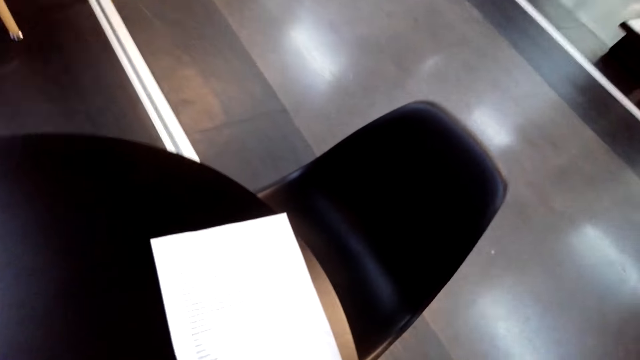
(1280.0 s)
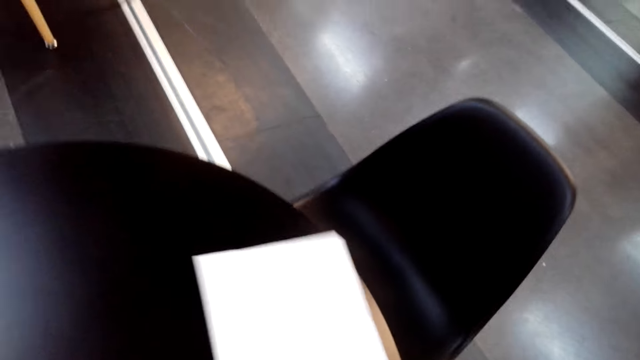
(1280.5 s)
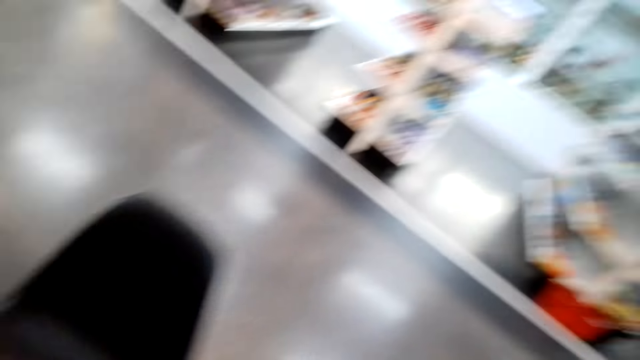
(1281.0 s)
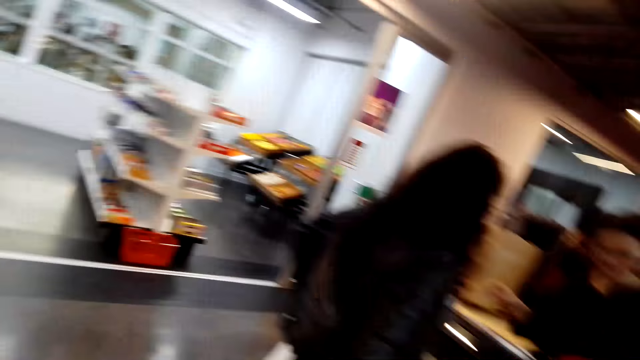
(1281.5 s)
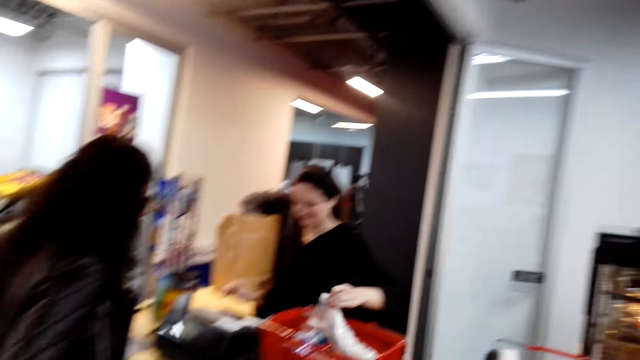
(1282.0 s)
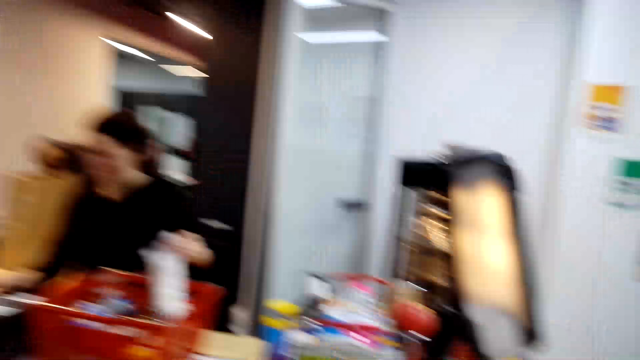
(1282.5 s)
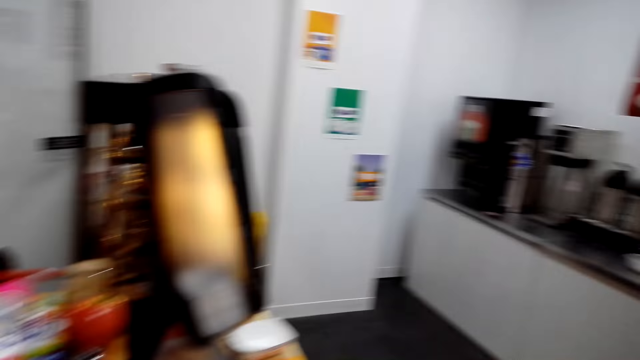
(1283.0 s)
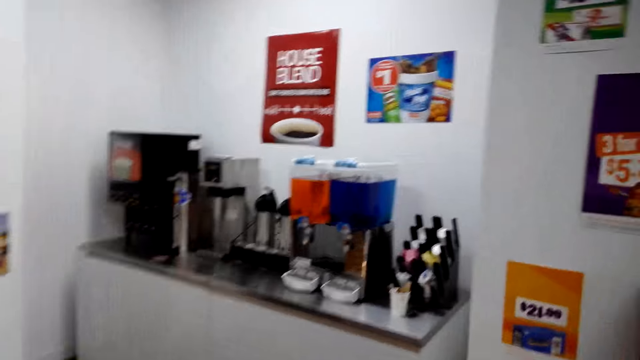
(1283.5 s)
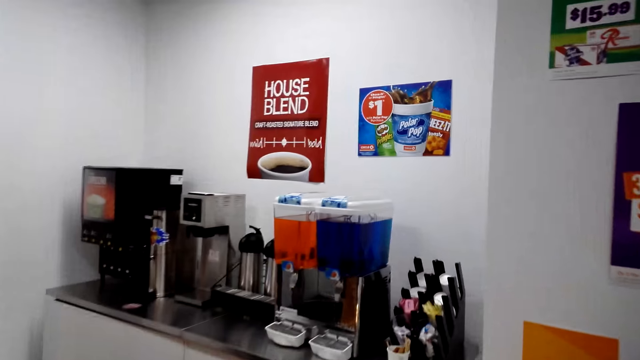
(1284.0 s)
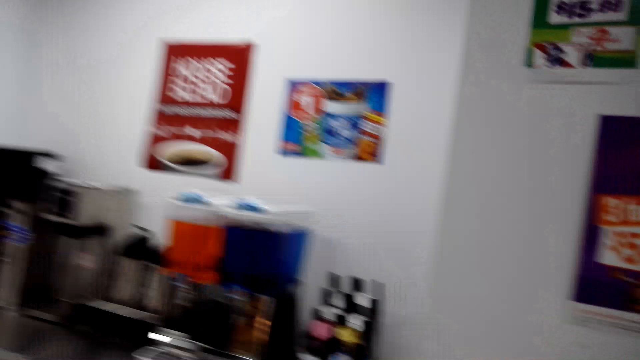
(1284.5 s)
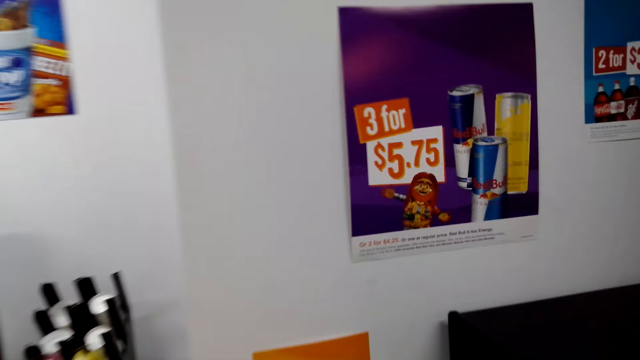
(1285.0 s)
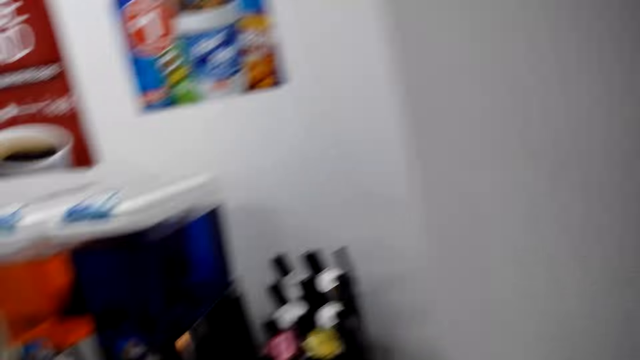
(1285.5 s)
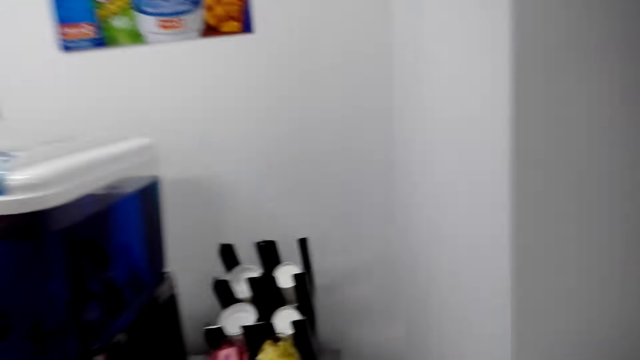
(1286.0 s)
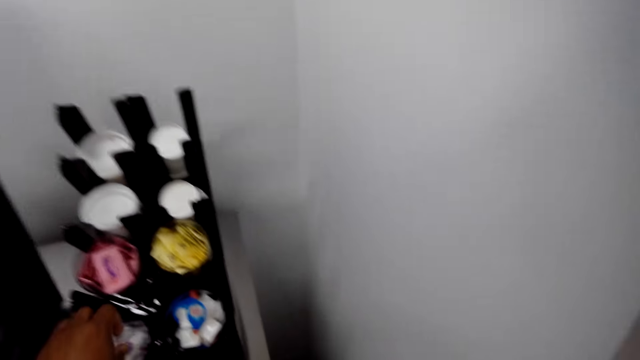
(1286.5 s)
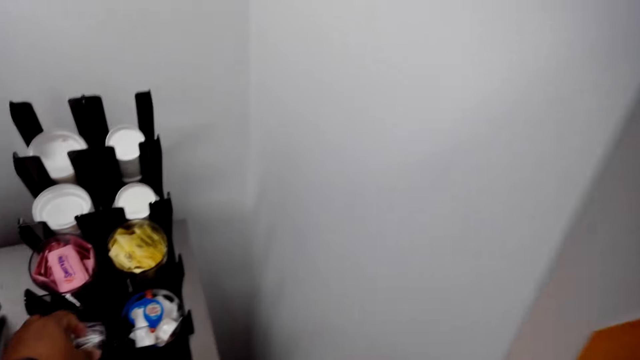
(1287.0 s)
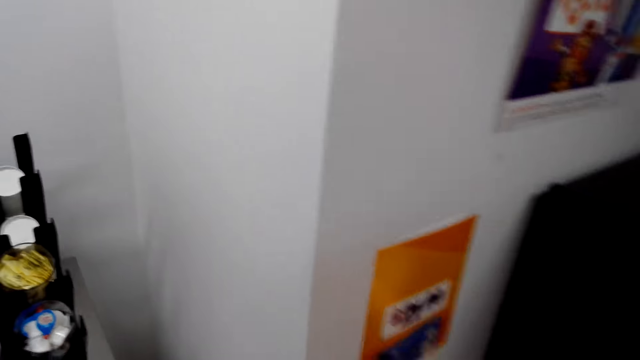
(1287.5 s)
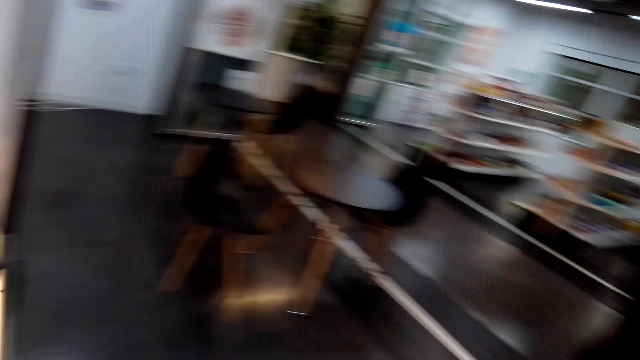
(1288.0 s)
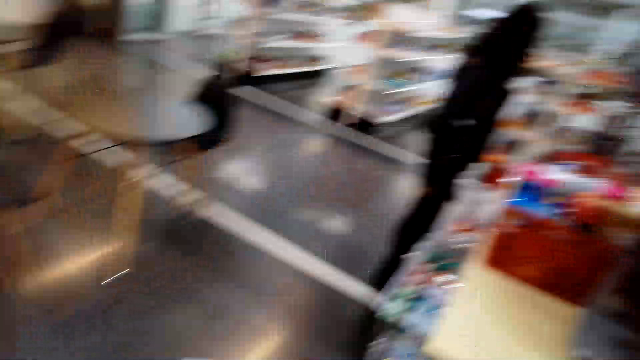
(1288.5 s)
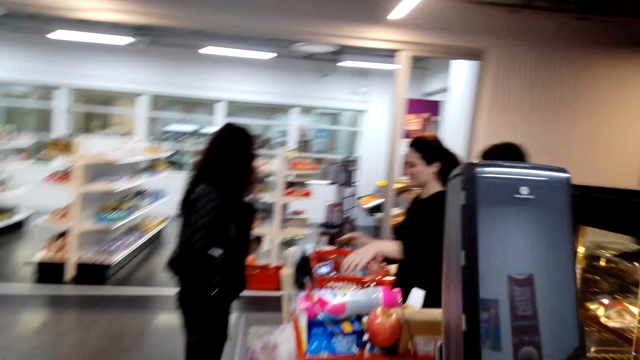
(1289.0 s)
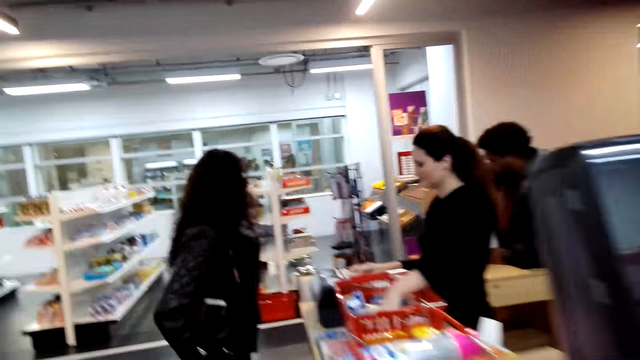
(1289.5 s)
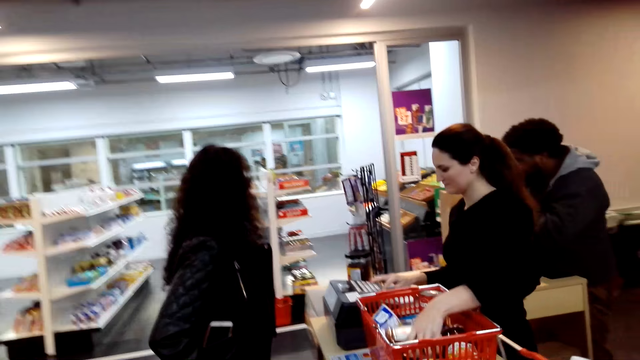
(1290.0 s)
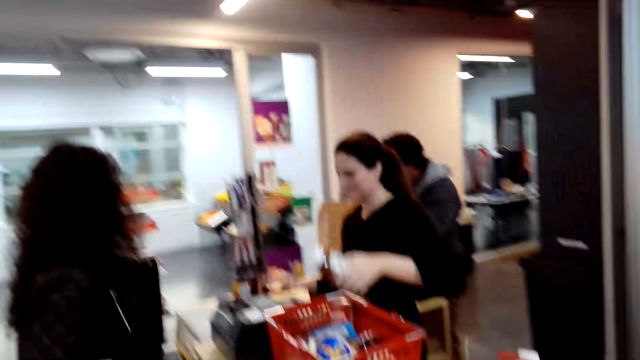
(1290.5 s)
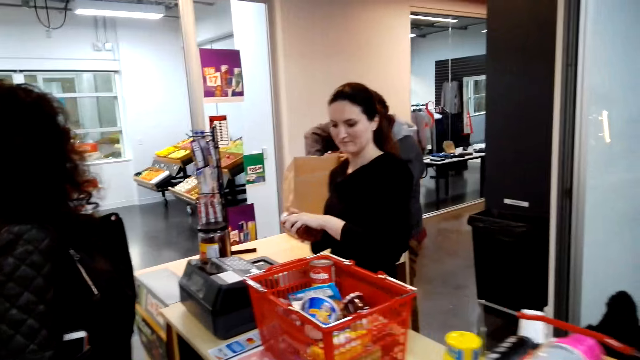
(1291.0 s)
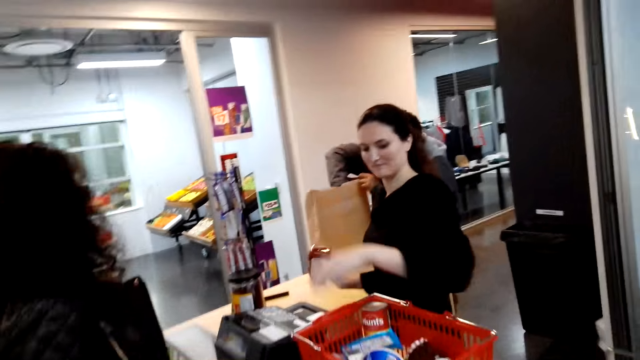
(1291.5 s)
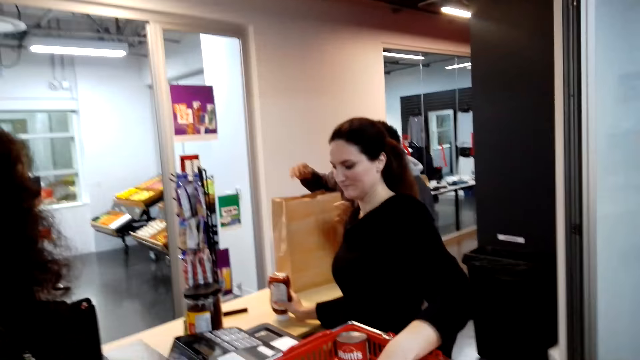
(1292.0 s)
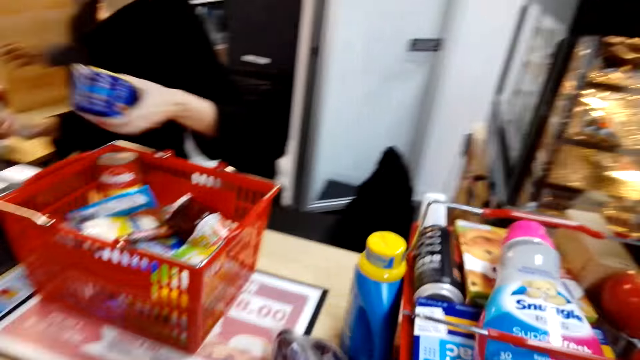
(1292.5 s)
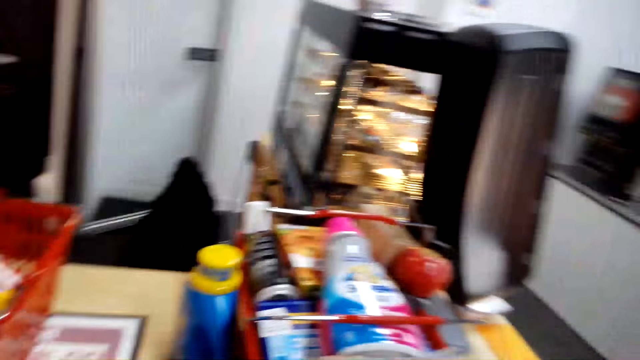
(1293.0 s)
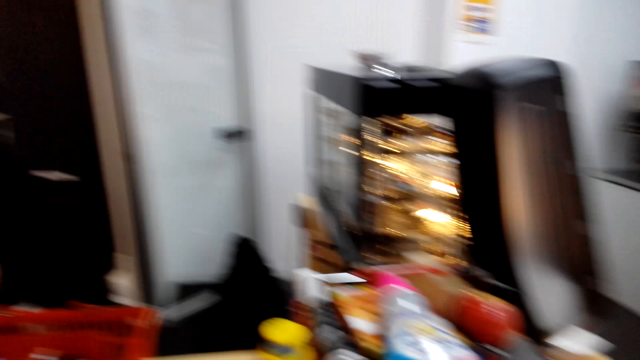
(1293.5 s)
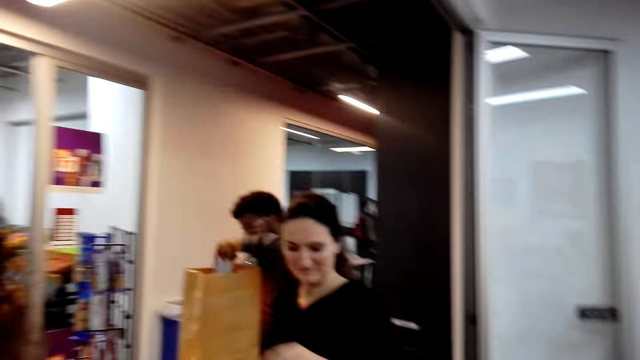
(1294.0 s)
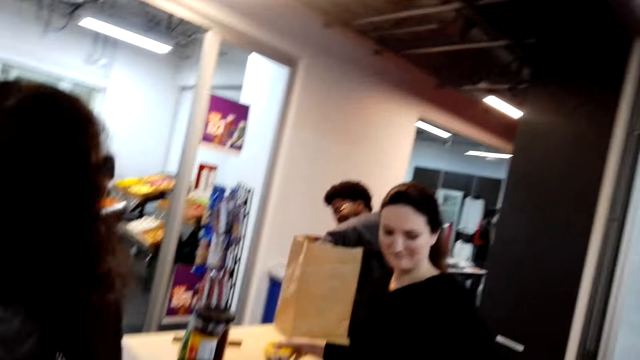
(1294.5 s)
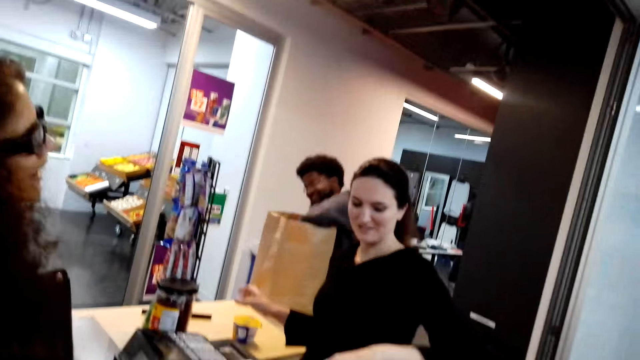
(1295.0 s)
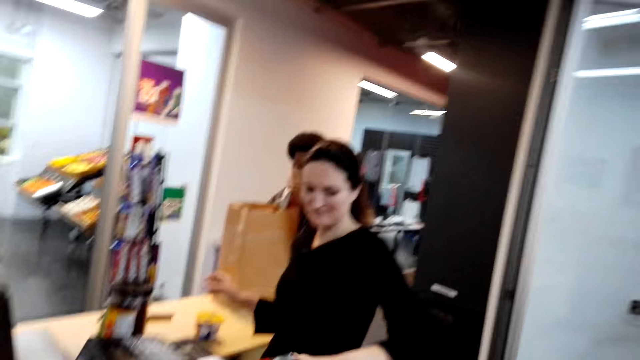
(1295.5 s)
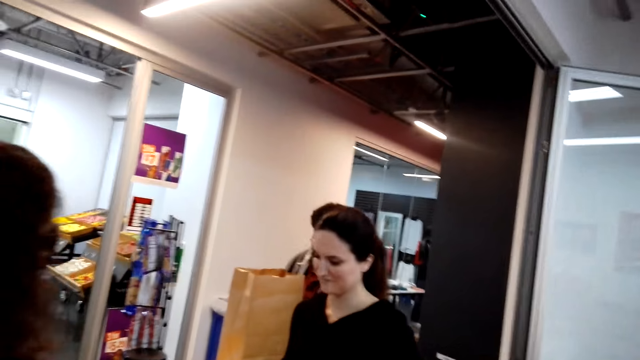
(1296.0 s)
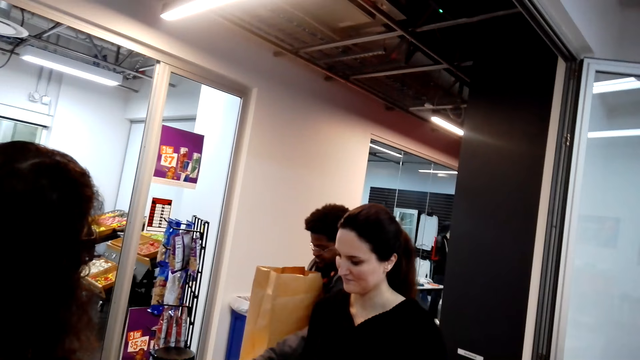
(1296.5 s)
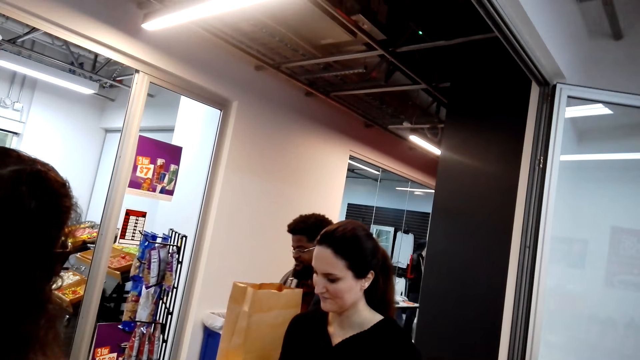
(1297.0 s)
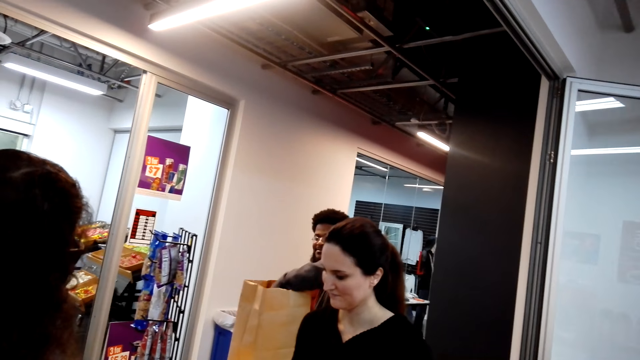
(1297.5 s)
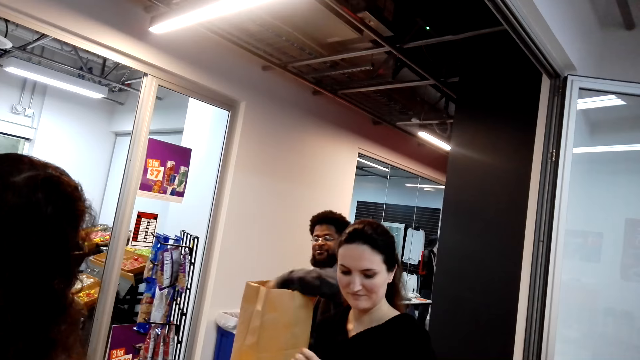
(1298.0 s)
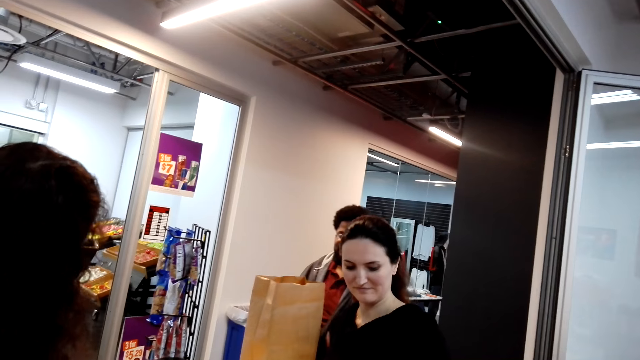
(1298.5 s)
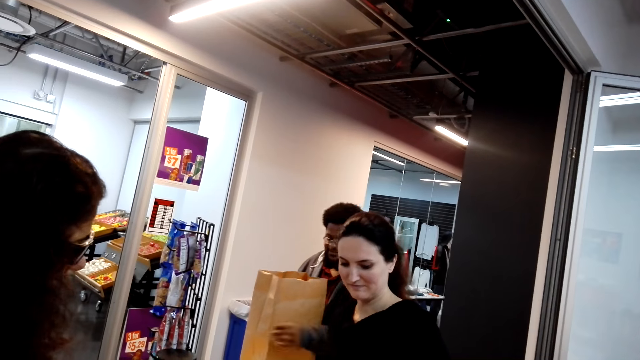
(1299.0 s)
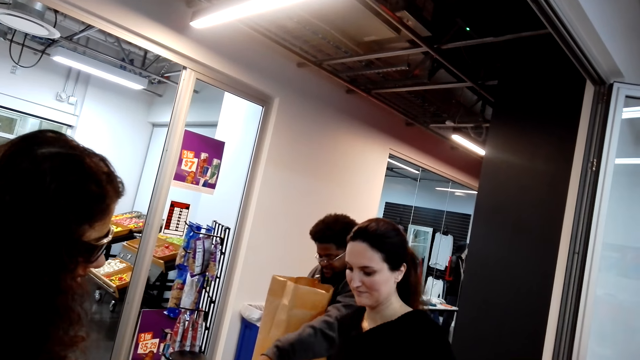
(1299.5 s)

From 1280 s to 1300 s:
The camera wearer picks up a paper on the table. He turns around. He walks around the store. He picks up an item with his hands. He walks towards the counter. He walks around the store. He looks around. He looks at a cashier woman.
